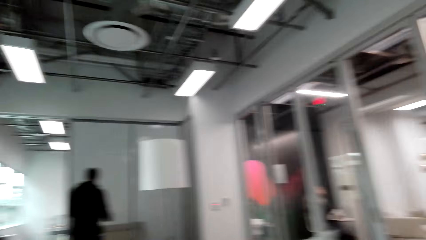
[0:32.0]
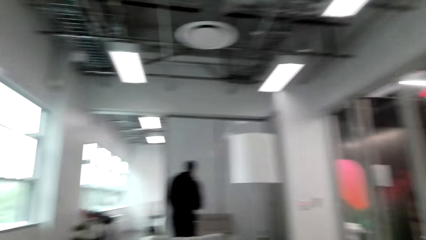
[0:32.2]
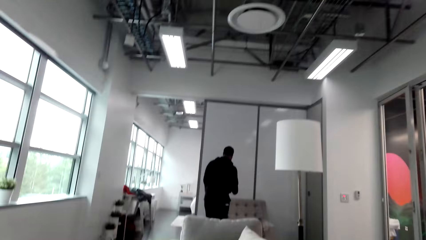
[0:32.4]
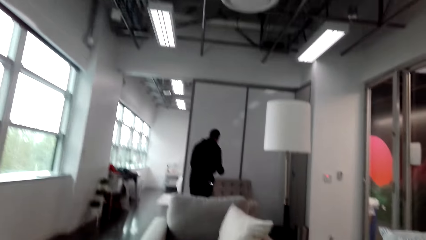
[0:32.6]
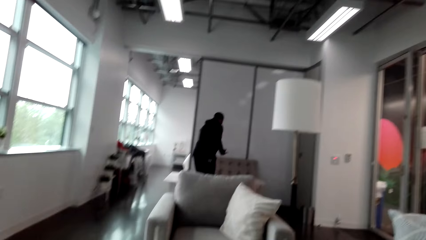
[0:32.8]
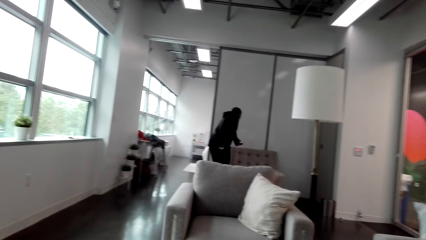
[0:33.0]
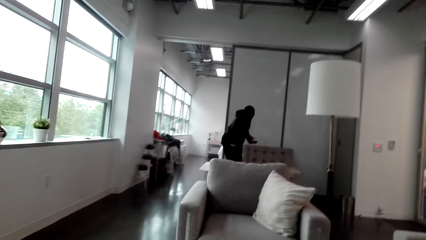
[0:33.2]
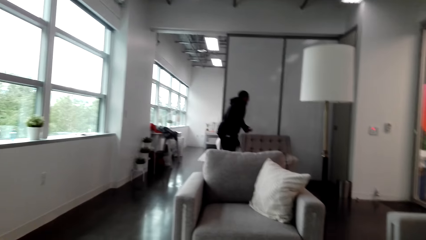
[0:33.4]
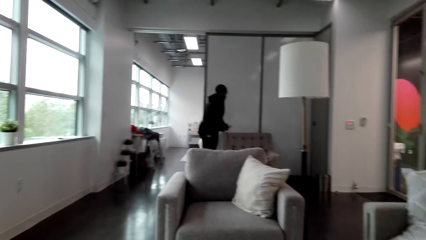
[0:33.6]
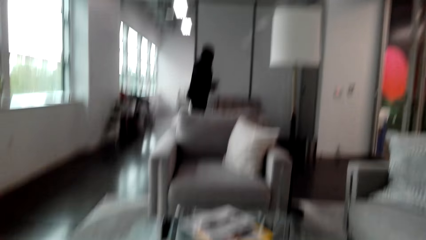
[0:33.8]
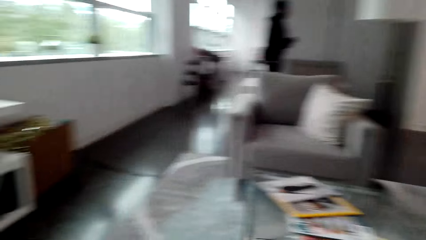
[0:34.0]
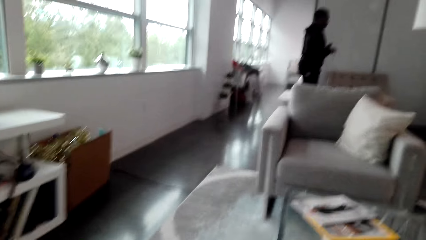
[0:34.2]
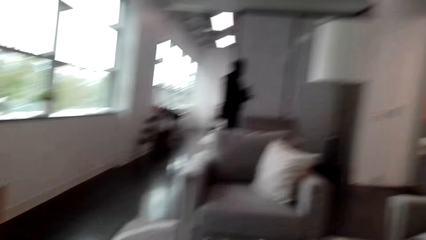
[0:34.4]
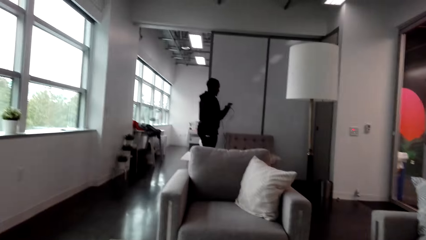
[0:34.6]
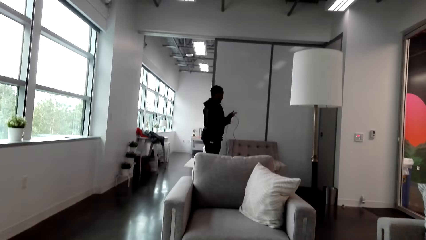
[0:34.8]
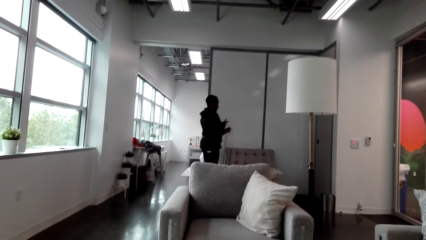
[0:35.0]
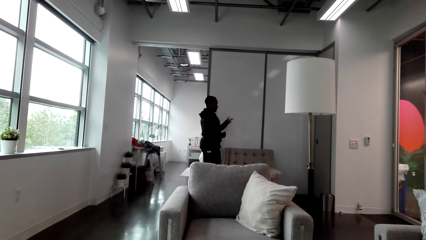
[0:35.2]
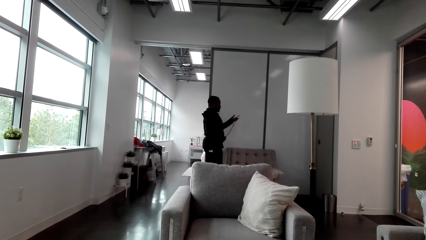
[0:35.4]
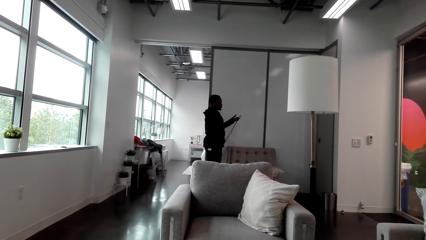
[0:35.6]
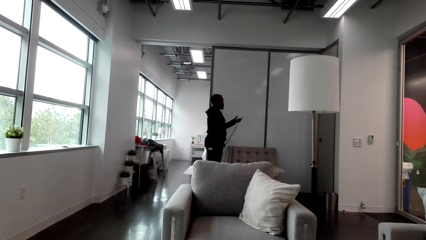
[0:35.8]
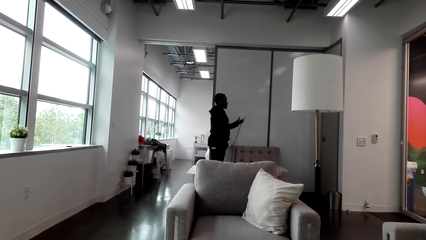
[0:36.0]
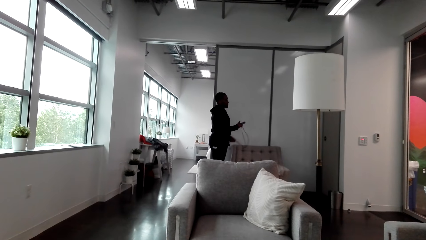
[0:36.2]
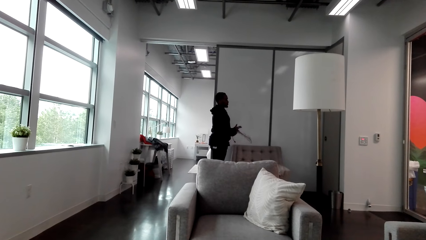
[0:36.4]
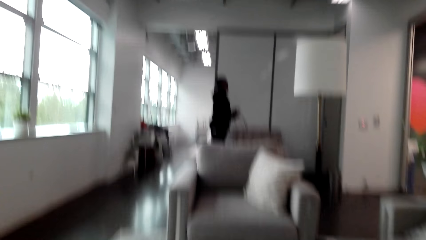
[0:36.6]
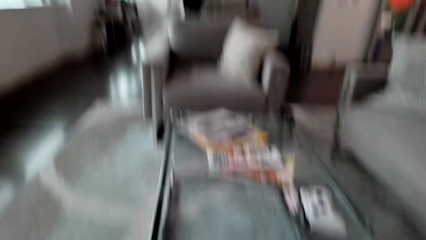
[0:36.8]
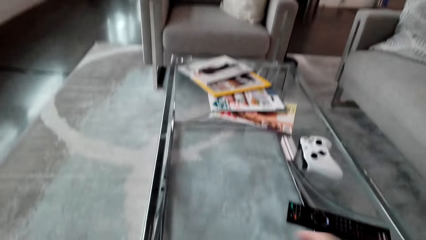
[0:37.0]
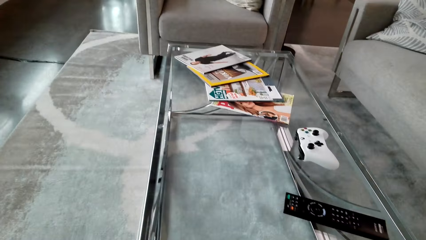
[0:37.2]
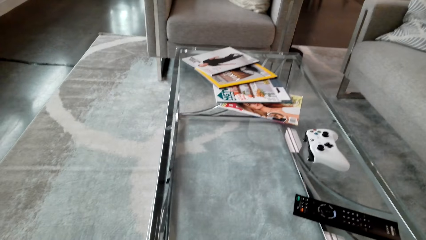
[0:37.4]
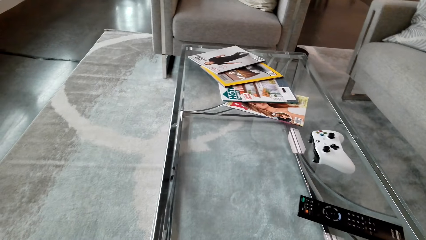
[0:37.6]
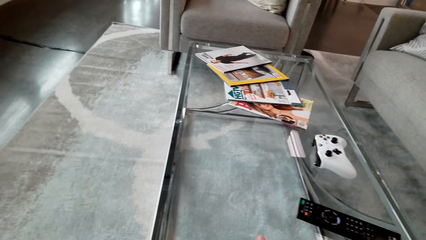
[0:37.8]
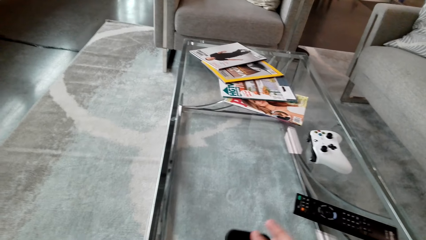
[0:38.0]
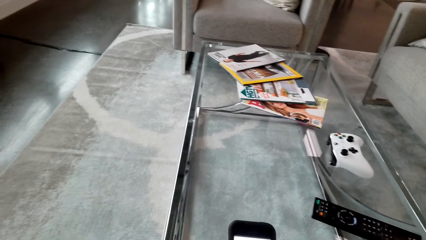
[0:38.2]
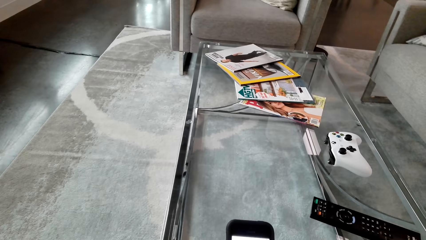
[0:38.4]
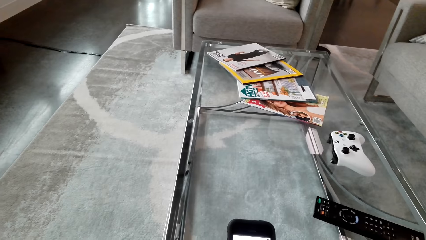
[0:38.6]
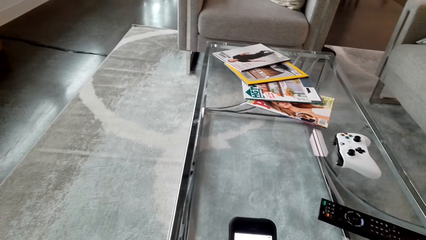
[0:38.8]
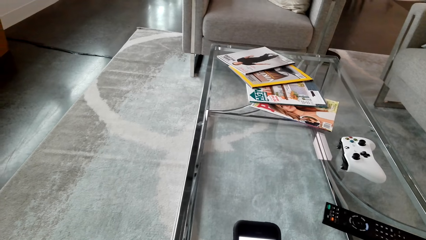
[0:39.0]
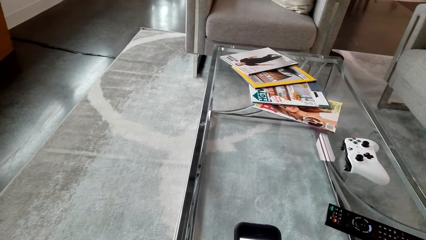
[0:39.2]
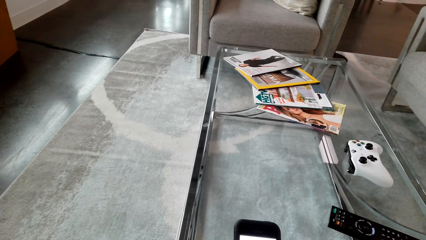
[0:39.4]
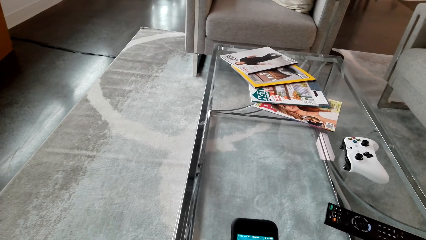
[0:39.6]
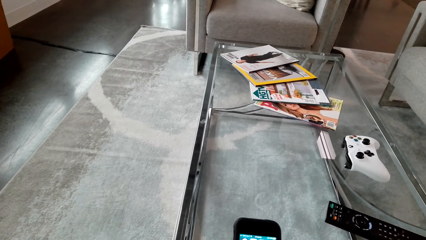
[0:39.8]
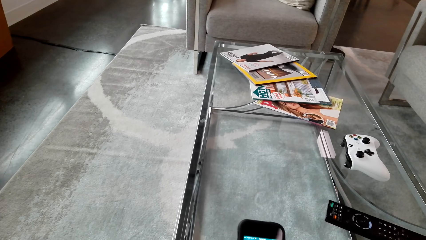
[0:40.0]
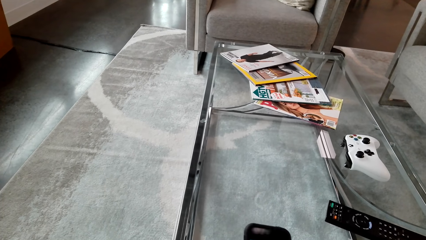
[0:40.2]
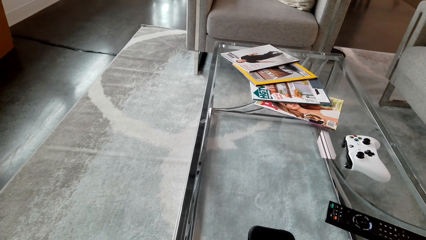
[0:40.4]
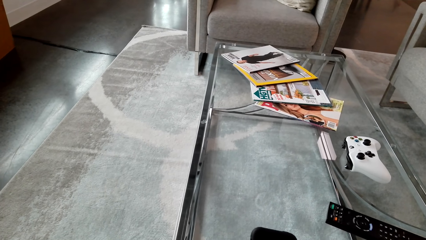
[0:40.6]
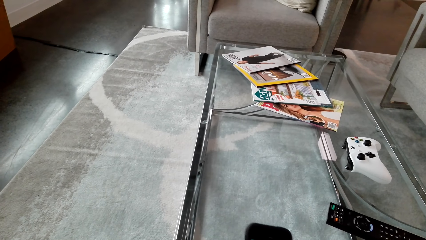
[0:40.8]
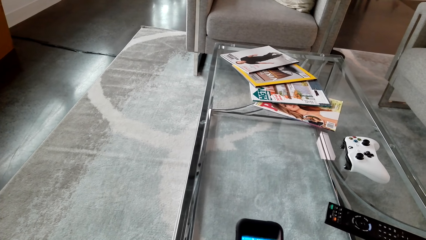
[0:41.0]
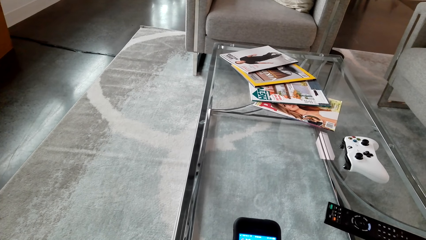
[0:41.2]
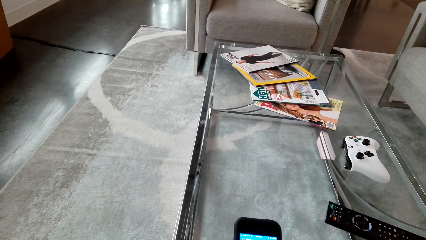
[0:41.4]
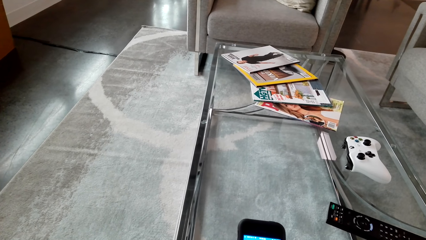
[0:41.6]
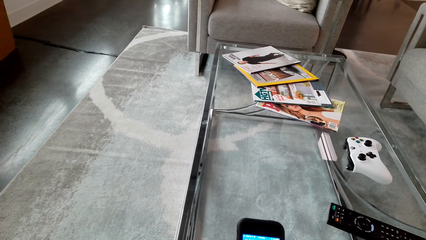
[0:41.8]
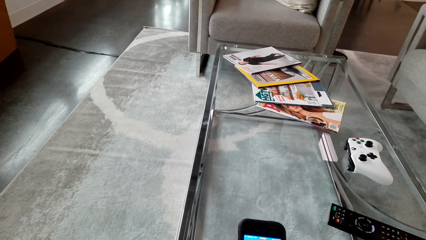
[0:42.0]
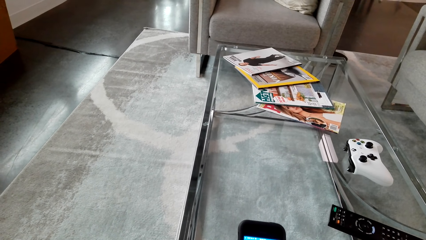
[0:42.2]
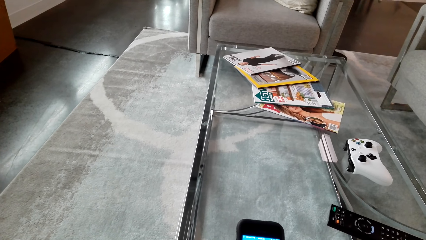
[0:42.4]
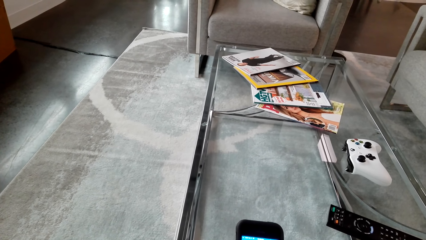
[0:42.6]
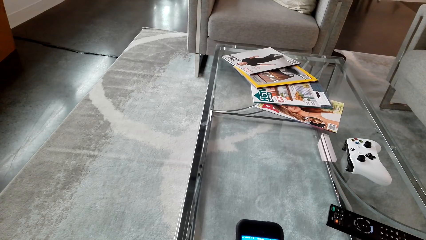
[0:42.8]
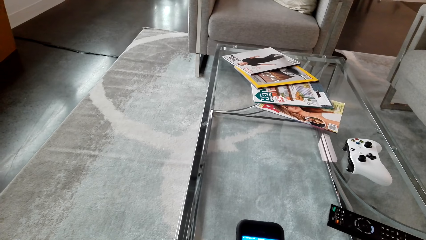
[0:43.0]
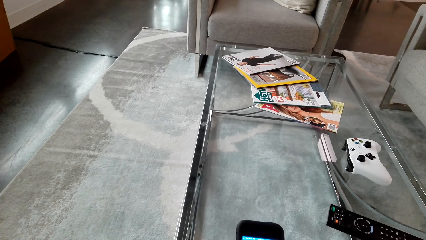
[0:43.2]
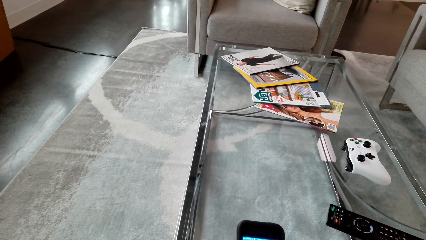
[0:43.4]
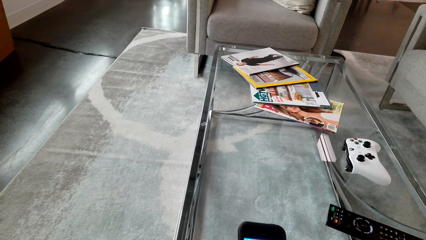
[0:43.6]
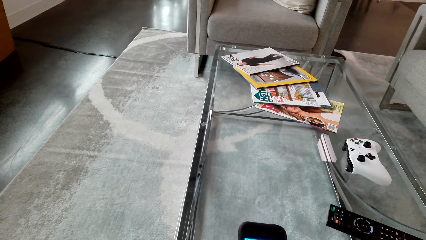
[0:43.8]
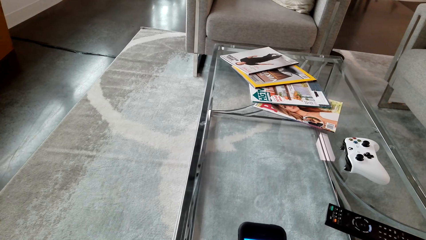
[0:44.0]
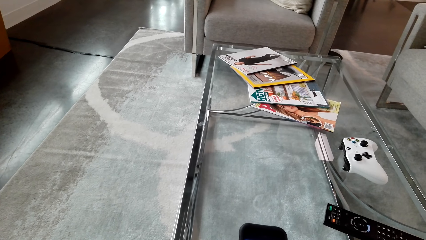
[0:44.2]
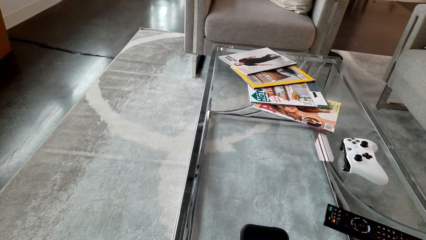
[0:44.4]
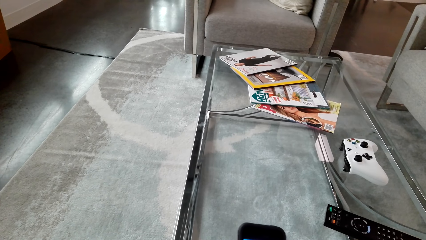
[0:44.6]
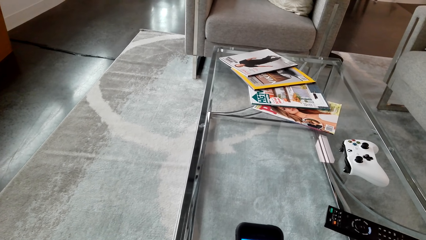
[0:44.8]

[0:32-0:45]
A man talks to the camera wearer. The camera wearer uses a phone.
